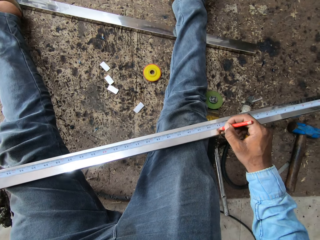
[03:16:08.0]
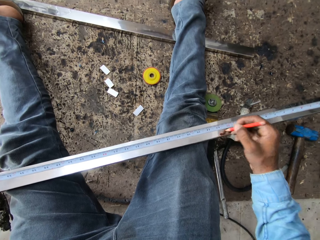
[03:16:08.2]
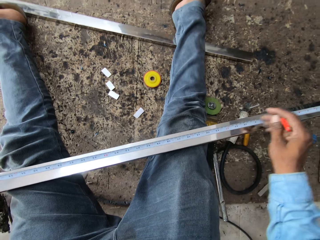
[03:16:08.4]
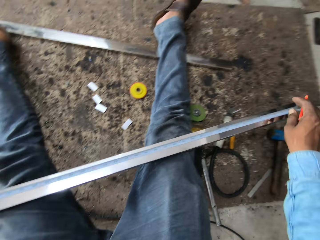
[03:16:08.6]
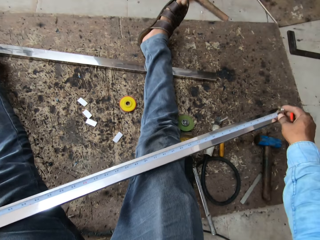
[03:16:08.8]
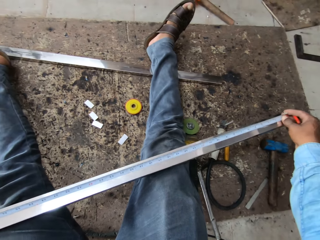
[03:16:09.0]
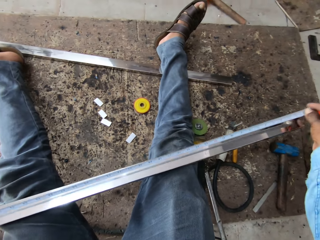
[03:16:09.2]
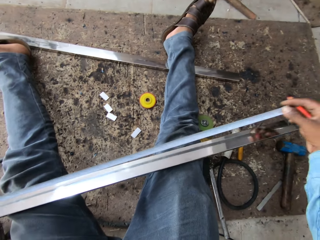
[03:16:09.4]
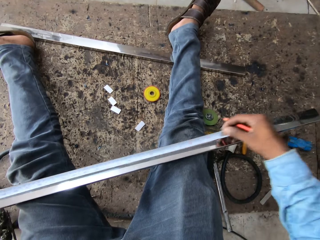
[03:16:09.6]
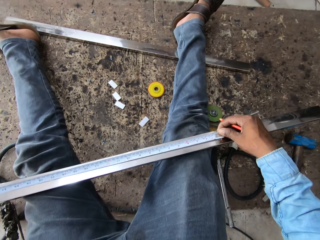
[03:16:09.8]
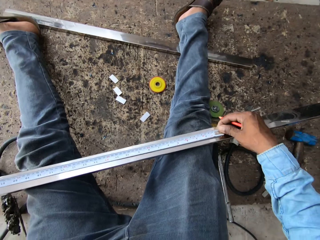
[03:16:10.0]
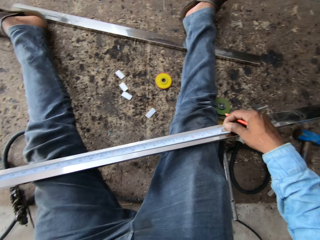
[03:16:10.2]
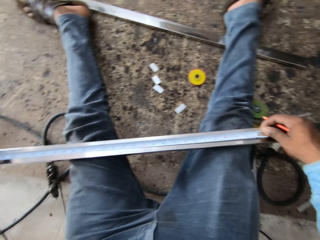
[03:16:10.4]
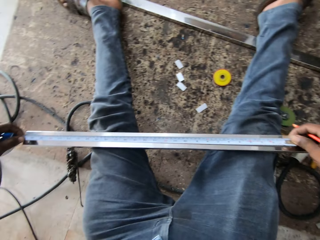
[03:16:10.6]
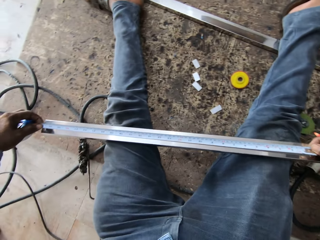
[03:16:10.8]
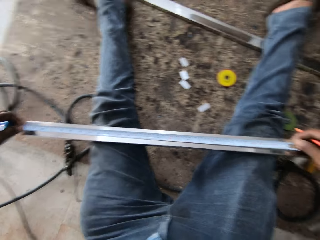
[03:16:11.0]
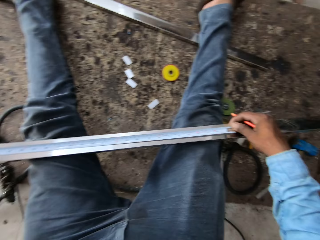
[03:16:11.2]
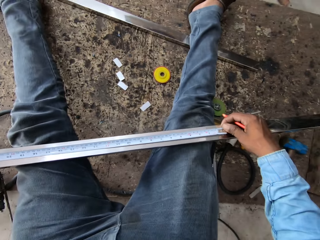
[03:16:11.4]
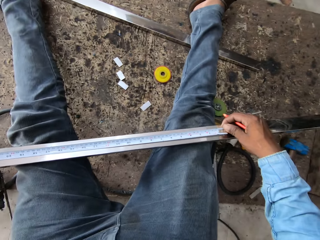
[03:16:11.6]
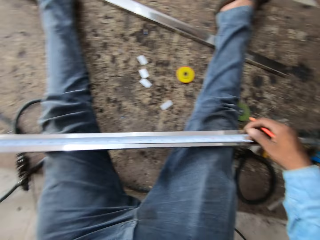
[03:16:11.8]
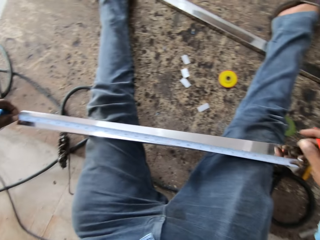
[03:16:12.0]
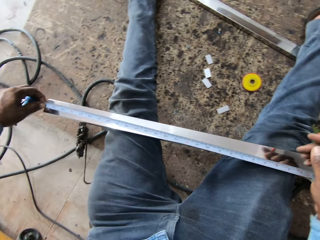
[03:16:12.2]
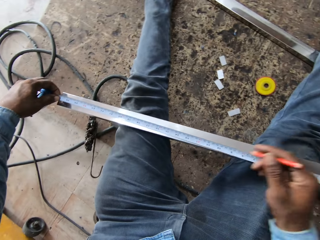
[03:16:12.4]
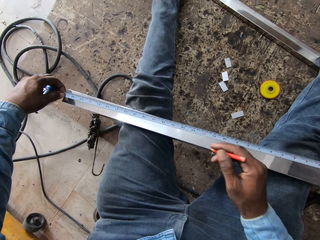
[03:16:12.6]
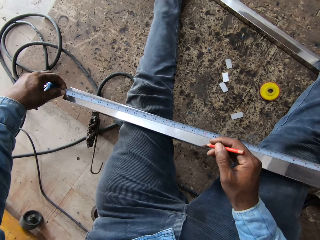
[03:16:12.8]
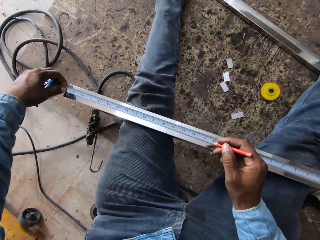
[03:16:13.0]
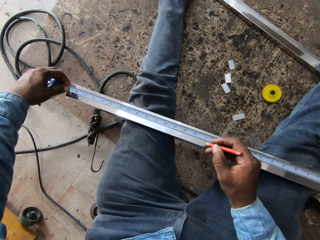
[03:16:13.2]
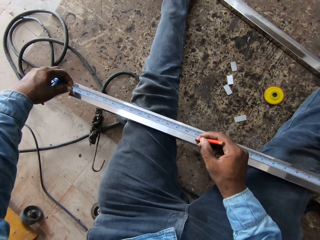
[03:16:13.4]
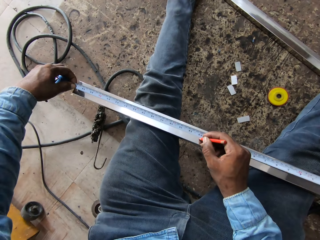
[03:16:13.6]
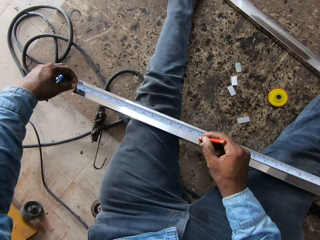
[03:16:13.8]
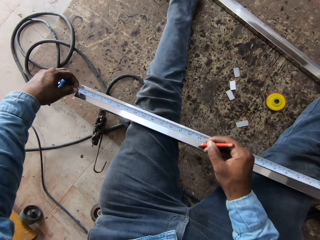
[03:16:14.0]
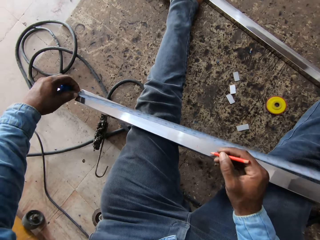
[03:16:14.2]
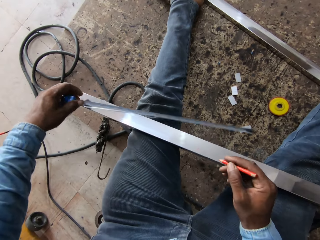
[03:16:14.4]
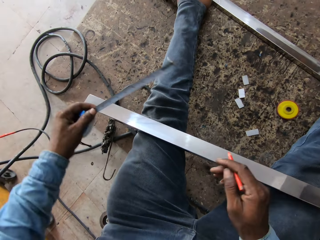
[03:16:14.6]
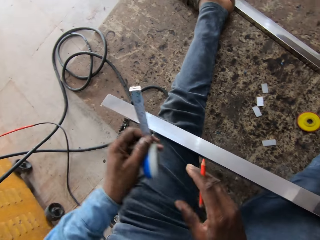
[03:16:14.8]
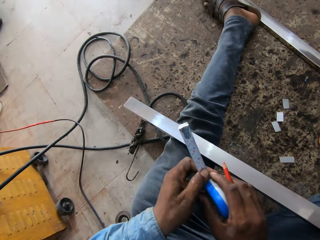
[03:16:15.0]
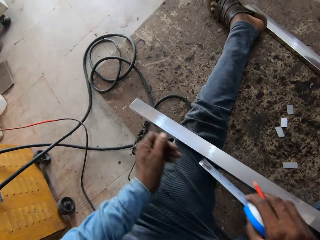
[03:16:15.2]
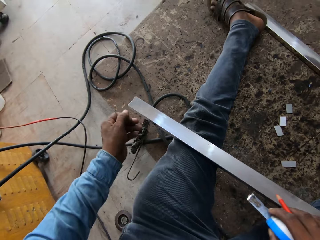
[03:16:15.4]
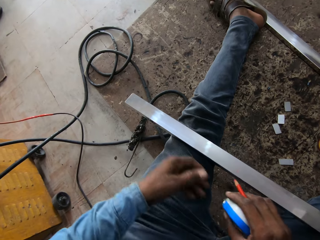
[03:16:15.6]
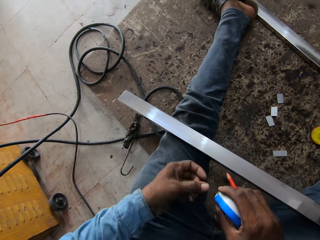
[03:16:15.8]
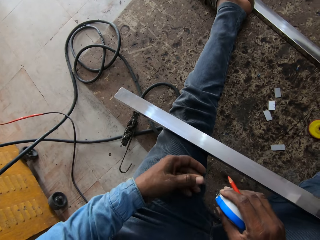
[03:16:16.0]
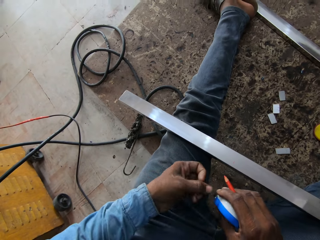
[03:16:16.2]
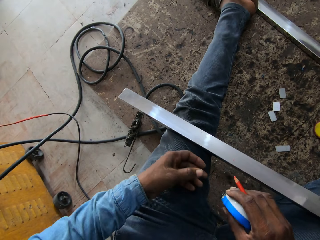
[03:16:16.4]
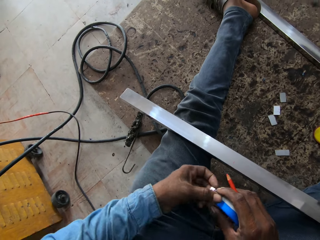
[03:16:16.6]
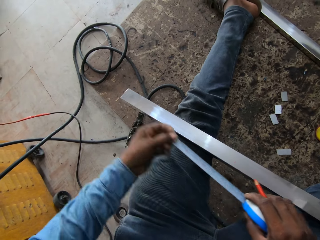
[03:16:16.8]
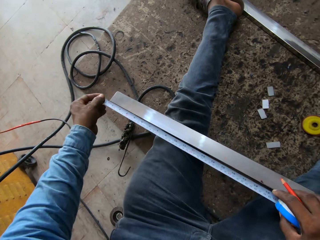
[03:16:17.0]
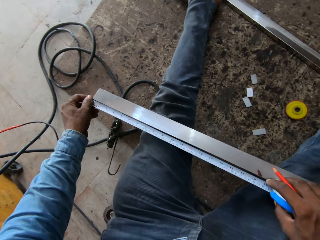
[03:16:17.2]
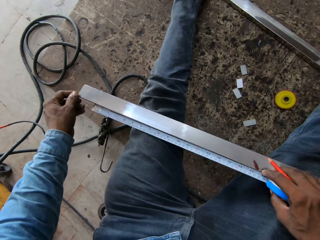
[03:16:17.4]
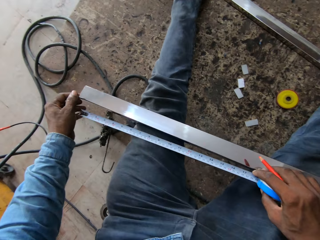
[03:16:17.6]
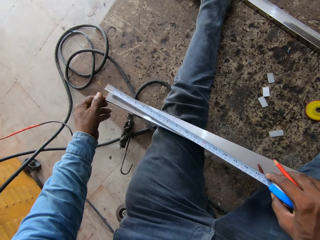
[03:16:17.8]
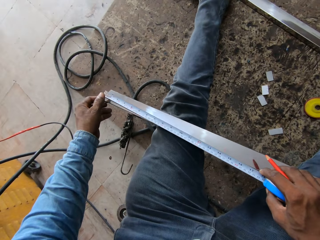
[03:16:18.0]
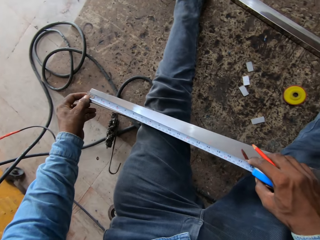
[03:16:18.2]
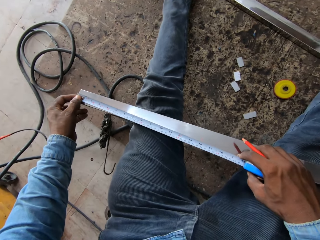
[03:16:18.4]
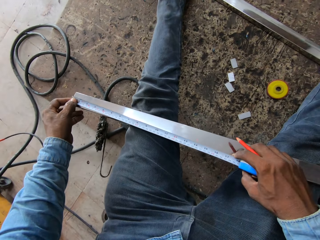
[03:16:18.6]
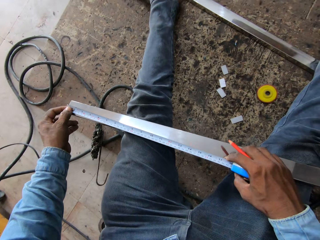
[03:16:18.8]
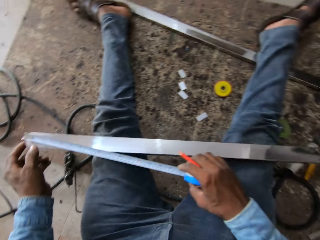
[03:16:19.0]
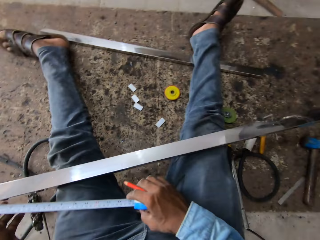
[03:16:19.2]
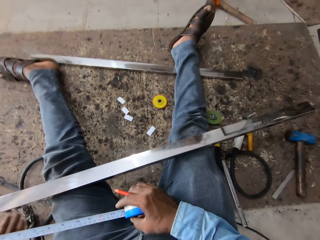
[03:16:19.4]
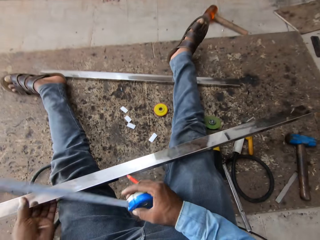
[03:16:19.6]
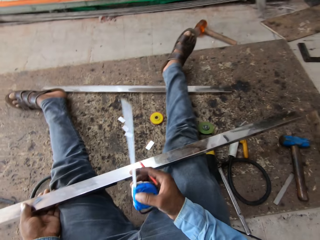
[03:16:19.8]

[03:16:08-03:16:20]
The camera wearer marks on the metal rod. They hold the tape measure. They mark on the metal rod. They hold the tape measure with the right hand. They hold the tape measure with both hands.

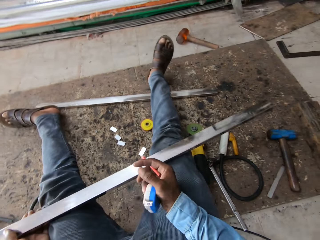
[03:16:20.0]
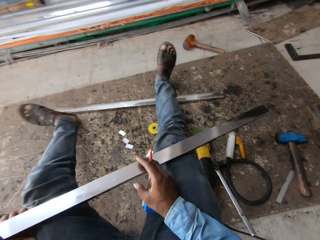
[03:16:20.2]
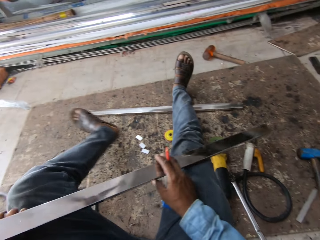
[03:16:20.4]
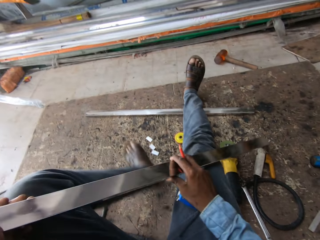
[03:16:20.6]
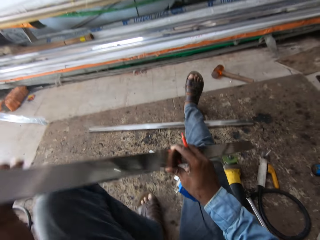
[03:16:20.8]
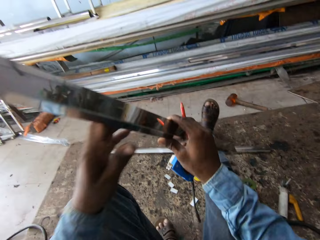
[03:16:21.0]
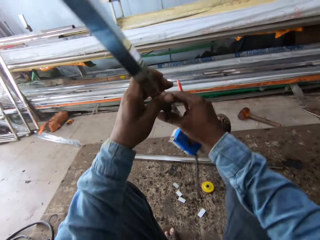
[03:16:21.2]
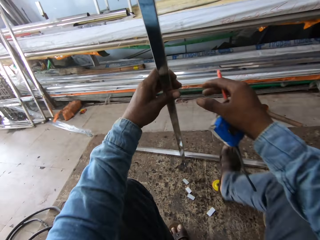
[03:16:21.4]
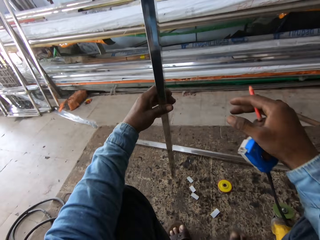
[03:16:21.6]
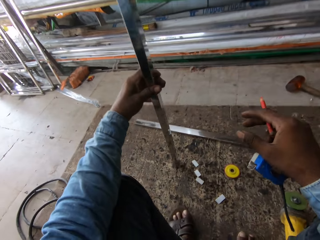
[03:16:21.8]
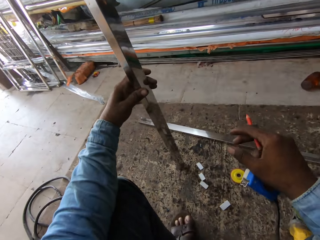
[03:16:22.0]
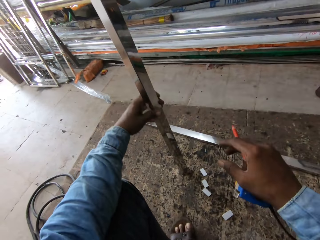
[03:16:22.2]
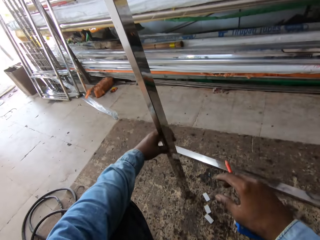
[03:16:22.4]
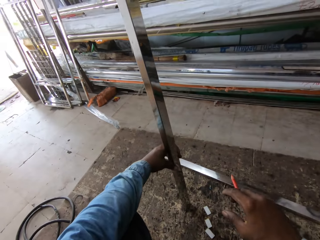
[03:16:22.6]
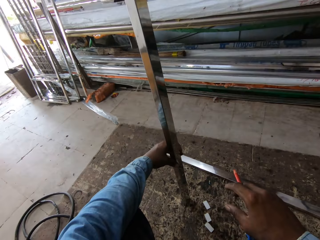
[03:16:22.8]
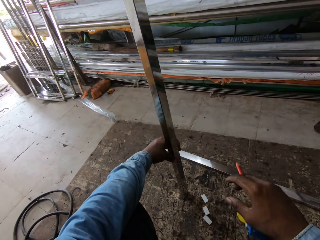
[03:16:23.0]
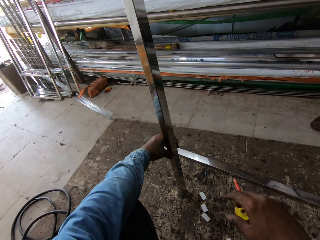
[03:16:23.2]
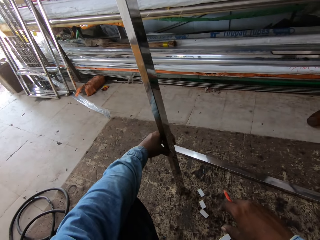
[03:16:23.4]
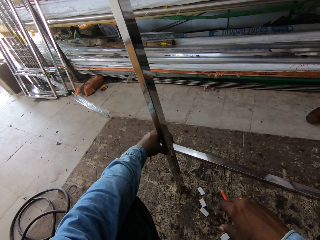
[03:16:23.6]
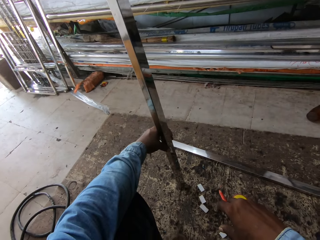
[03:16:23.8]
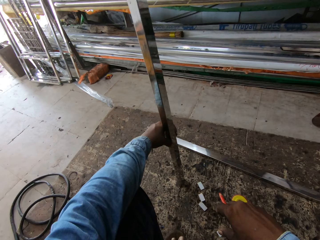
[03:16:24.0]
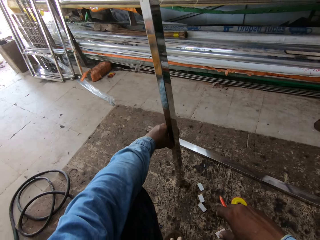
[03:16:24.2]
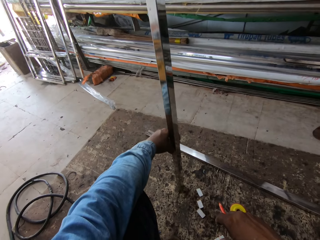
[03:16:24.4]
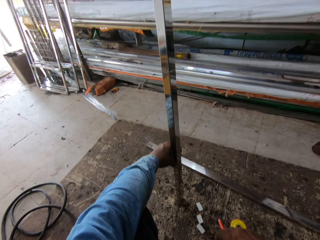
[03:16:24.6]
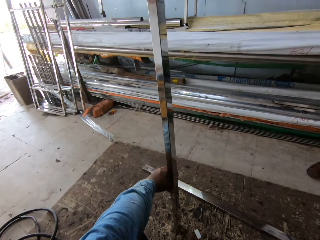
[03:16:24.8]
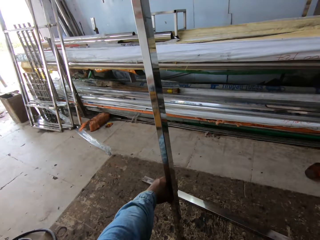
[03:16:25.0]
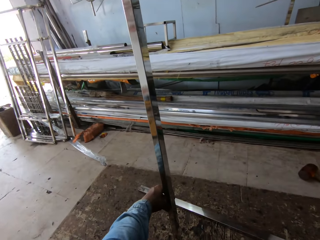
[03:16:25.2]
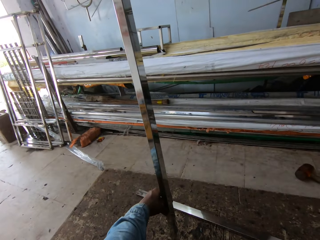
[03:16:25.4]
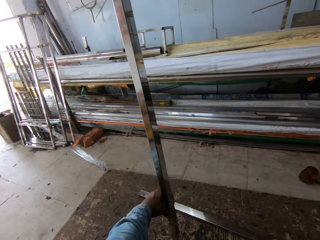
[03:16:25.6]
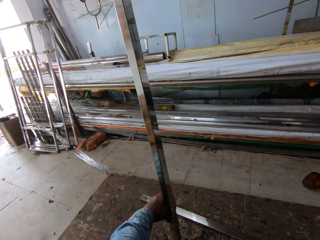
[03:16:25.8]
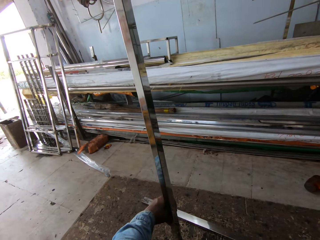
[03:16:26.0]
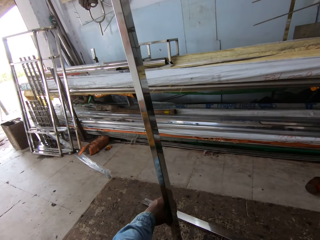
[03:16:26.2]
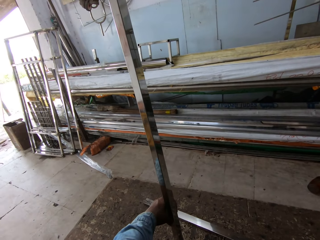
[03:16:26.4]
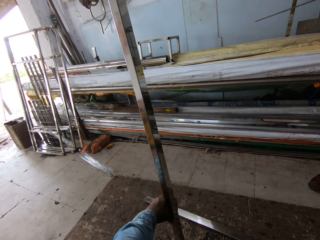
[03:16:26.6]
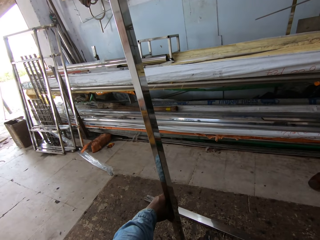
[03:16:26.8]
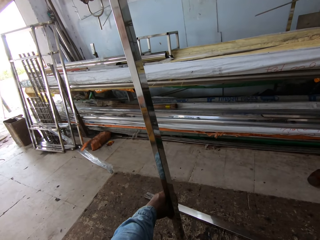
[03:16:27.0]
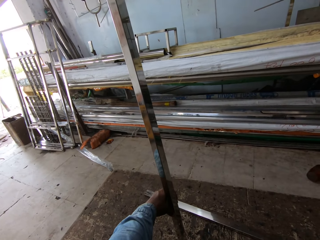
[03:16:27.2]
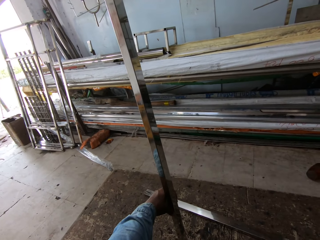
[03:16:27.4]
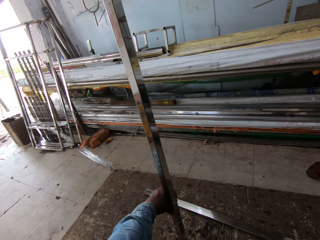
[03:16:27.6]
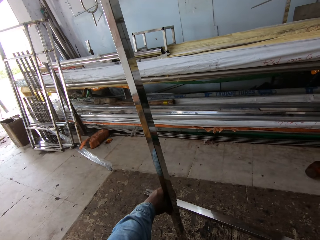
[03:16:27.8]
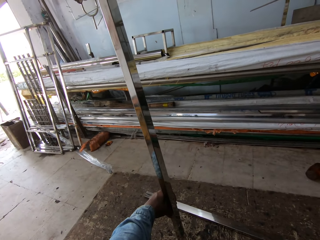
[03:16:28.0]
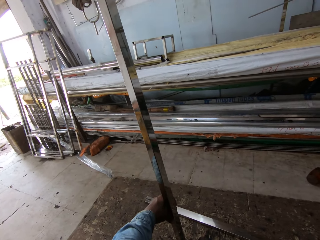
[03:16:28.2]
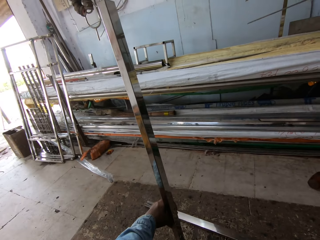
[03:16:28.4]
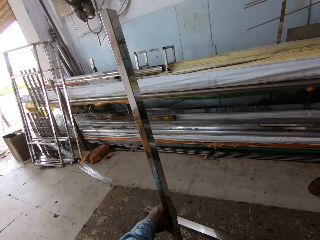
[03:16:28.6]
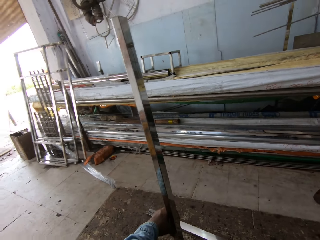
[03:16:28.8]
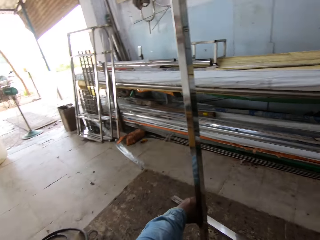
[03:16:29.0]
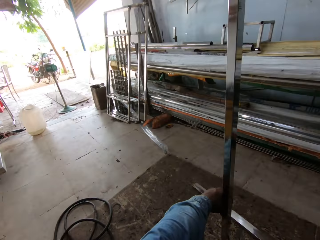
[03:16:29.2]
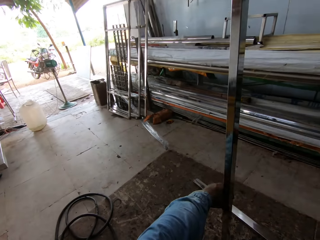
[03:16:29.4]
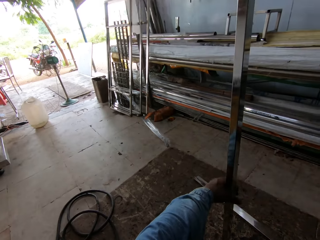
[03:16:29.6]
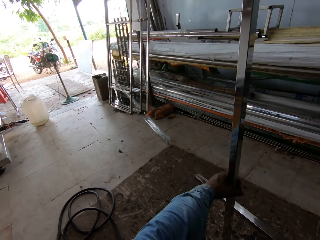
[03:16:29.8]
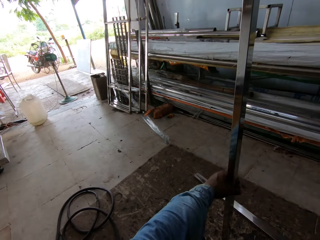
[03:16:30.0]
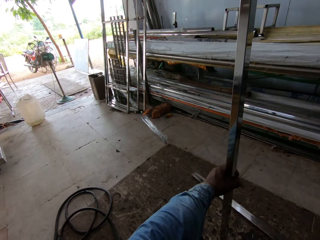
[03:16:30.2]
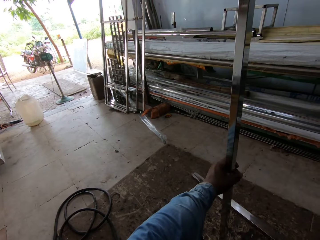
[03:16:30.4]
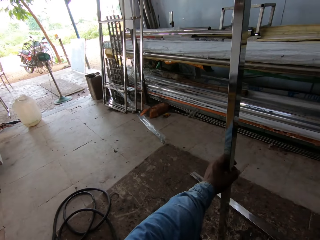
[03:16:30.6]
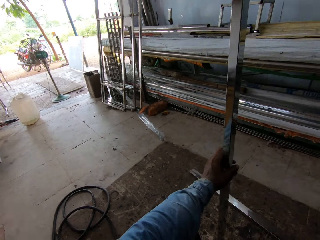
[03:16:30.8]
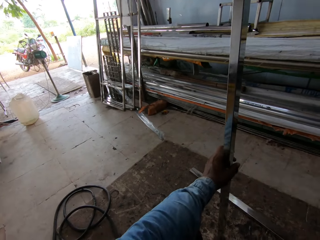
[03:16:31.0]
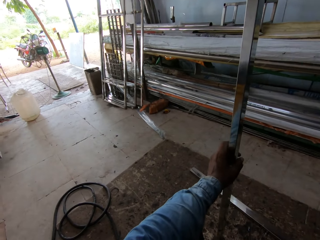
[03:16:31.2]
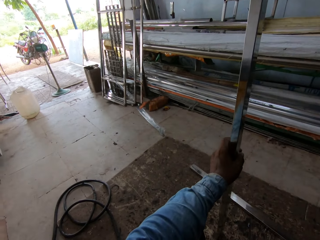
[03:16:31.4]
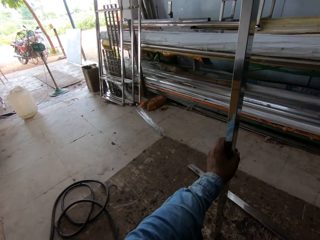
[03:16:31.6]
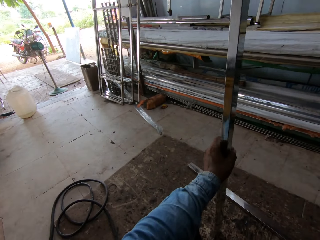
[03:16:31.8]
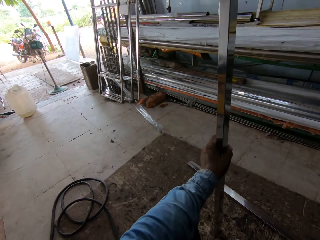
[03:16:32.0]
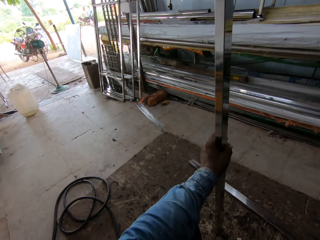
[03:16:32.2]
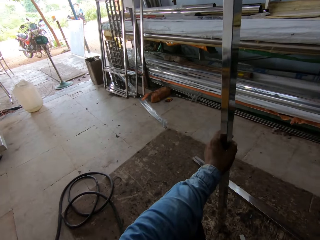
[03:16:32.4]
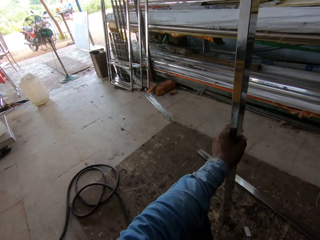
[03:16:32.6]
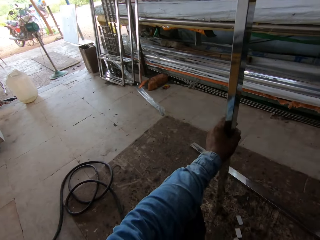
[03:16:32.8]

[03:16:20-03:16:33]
The camera wearer holds the metal rod with both hands. They hold the metal bar with the left hand. They look at the metal rod. They look on the exit.
